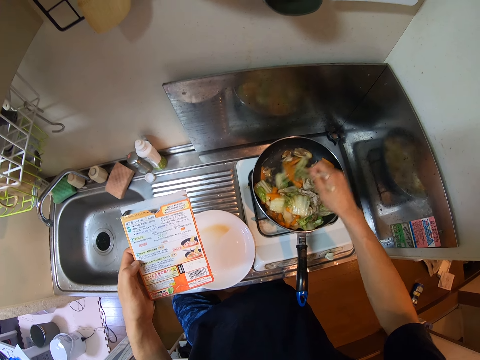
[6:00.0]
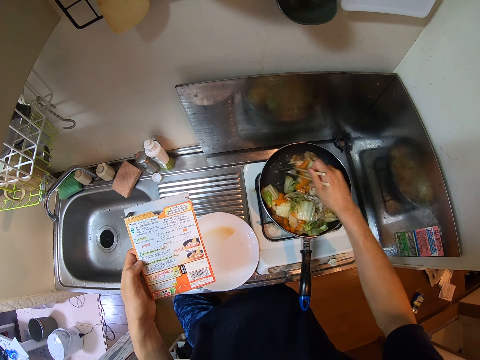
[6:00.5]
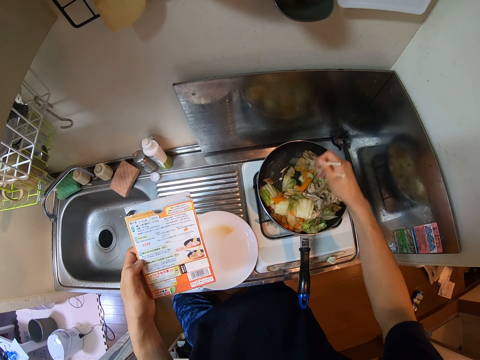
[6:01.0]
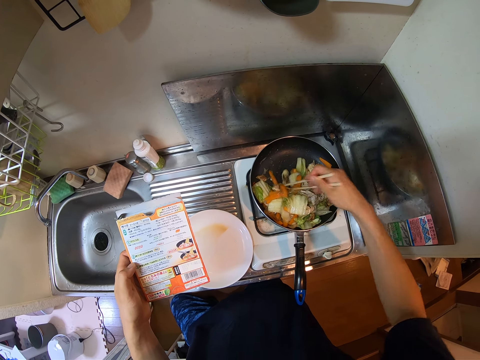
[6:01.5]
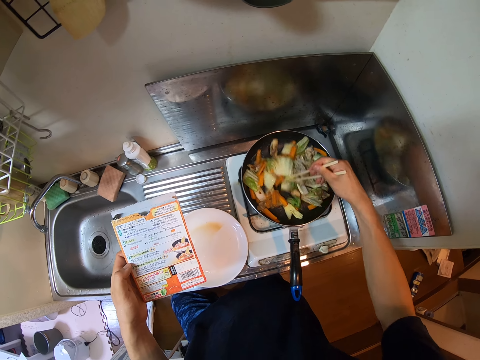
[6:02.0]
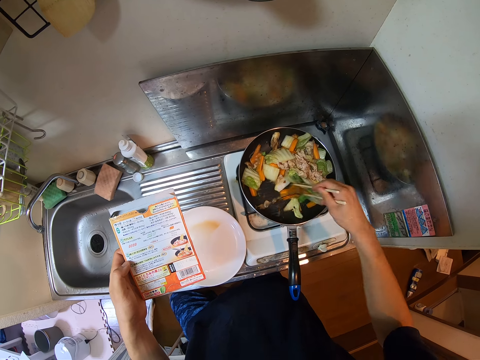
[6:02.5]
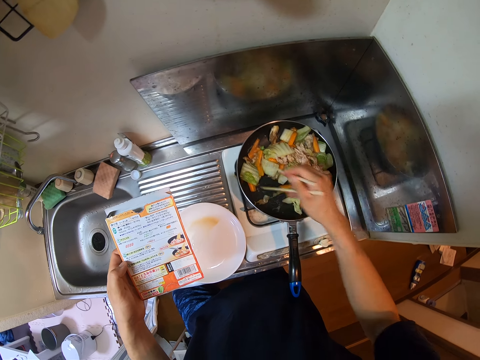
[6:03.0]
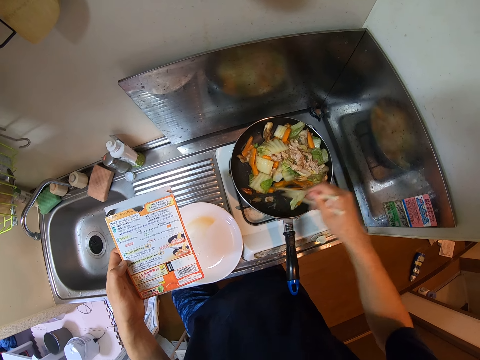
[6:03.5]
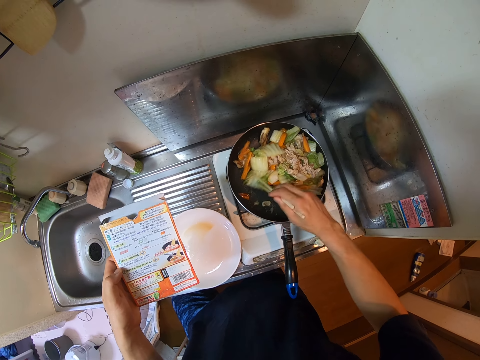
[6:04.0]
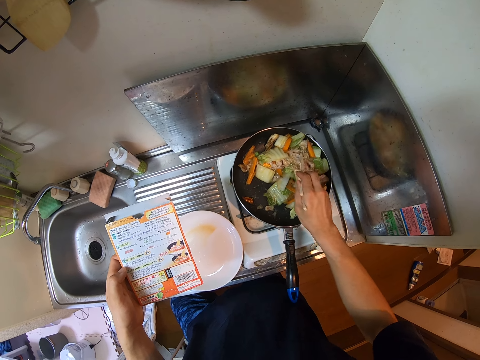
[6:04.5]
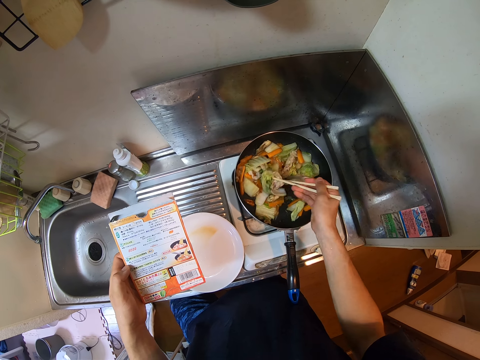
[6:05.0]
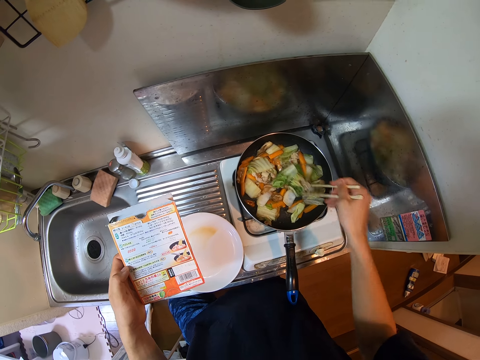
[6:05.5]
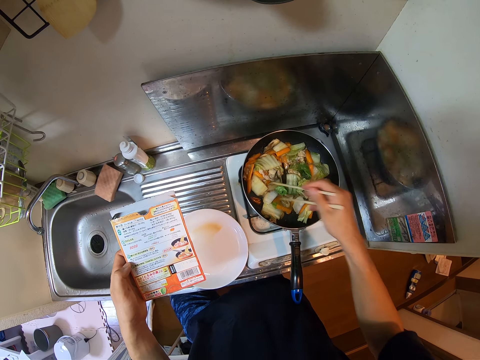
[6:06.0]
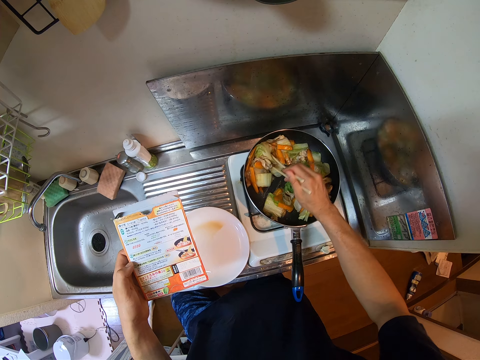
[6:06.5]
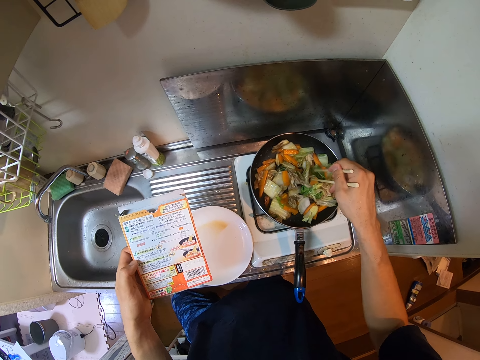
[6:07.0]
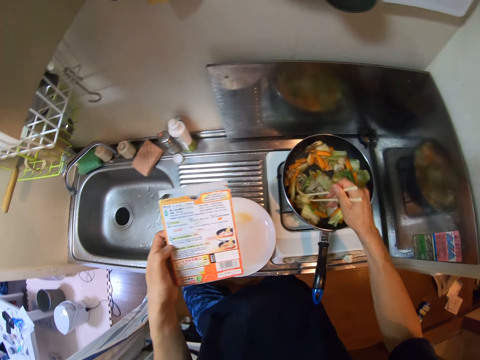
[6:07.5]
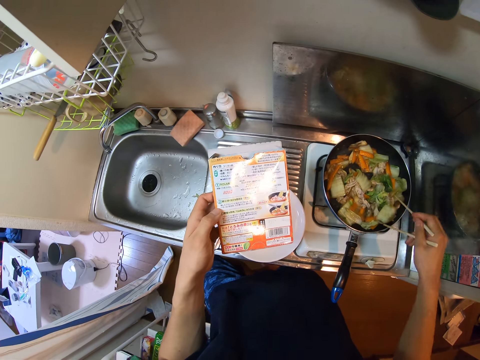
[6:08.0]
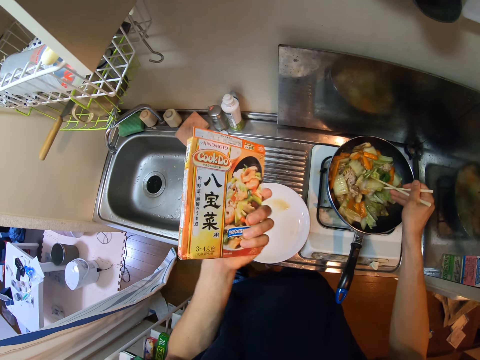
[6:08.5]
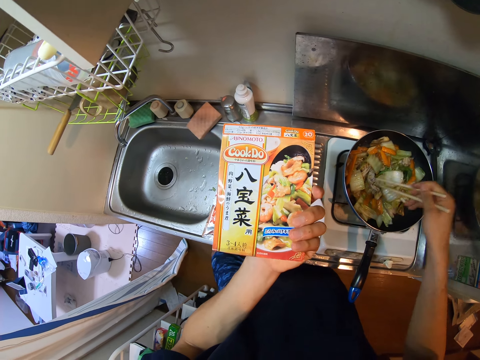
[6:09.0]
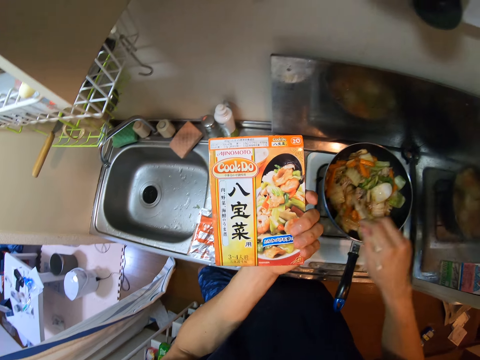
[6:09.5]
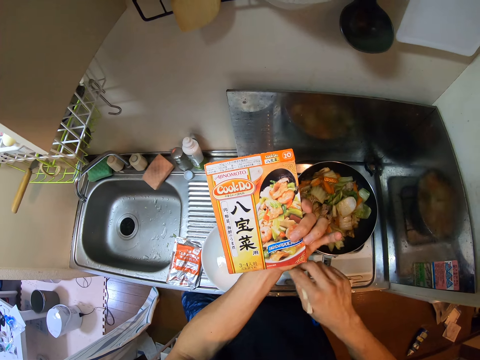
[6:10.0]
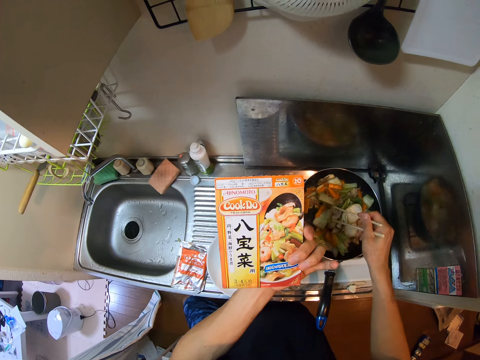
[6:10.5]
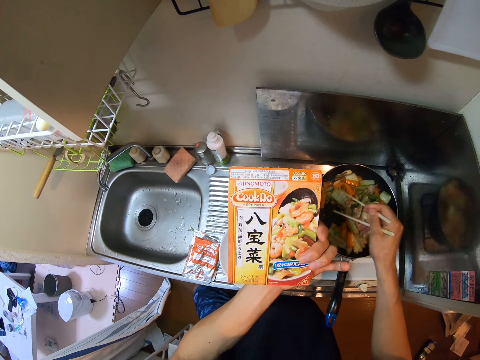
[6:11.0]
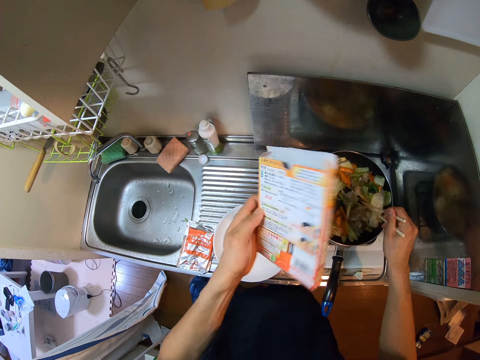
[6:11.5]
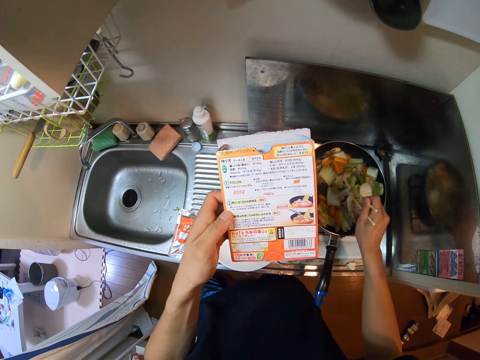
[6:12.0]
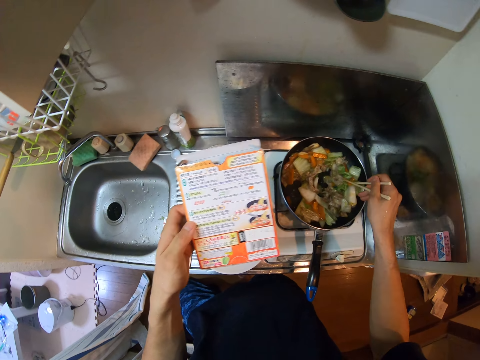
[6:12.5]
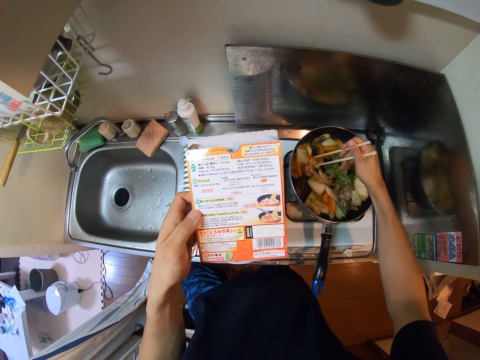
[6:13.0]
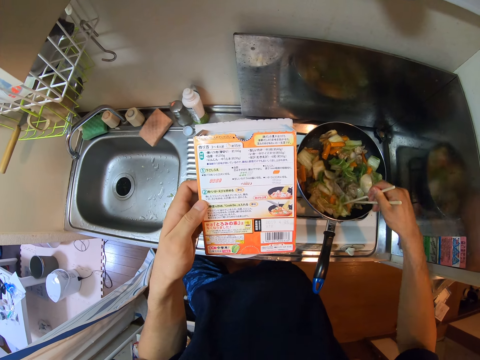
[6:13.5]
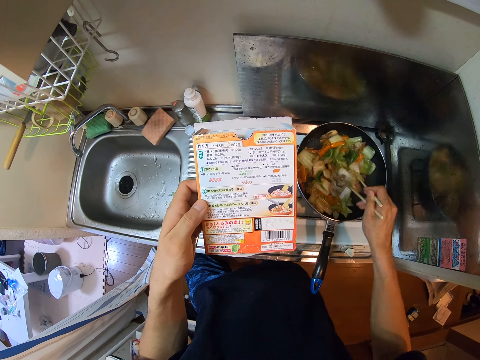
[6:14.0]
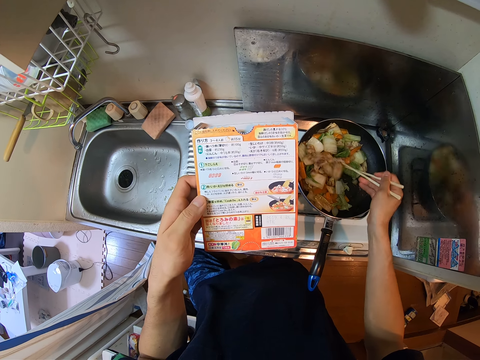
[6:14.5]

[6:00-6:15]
The camera wearer turns the box. They stir the food, read the box, stir the food, turn the box, read the box and stir the food.

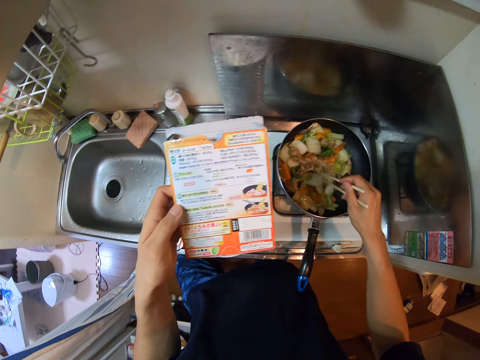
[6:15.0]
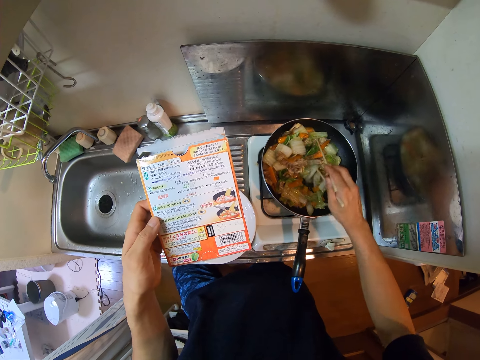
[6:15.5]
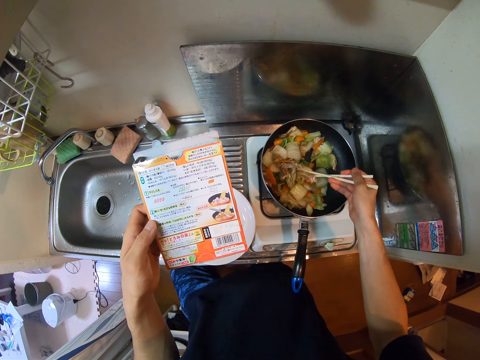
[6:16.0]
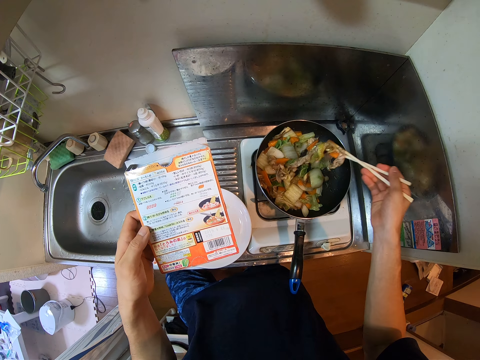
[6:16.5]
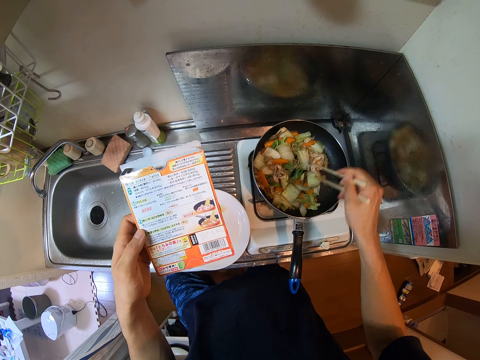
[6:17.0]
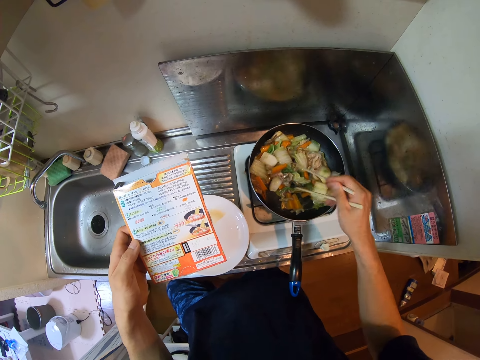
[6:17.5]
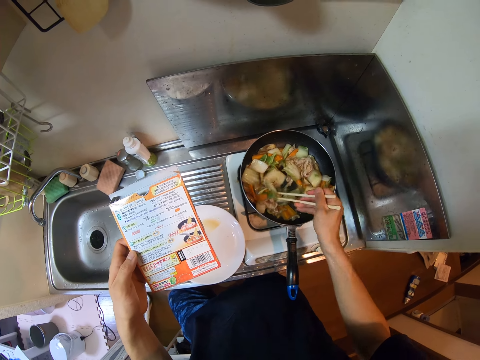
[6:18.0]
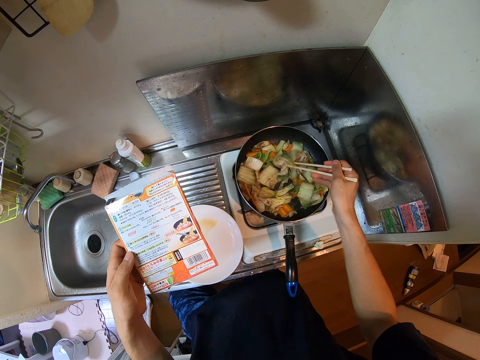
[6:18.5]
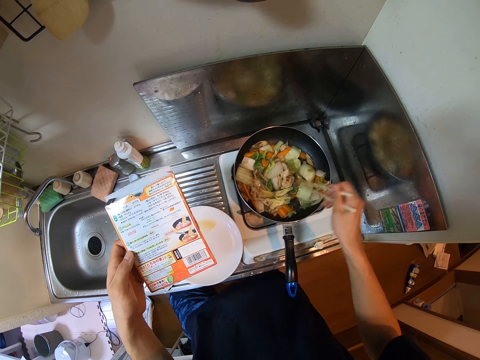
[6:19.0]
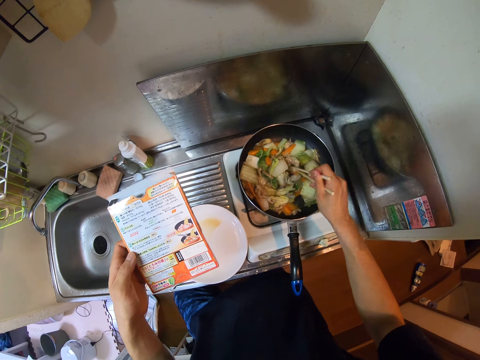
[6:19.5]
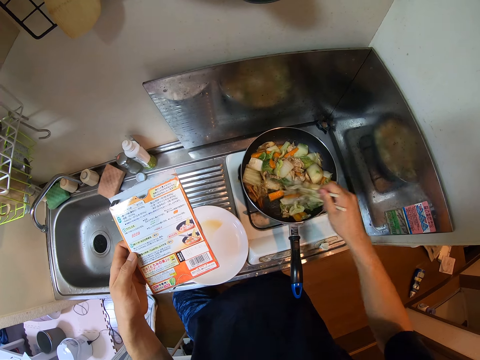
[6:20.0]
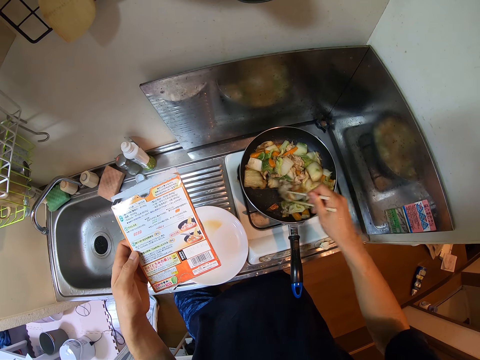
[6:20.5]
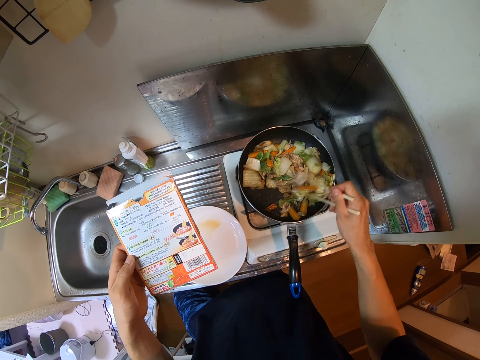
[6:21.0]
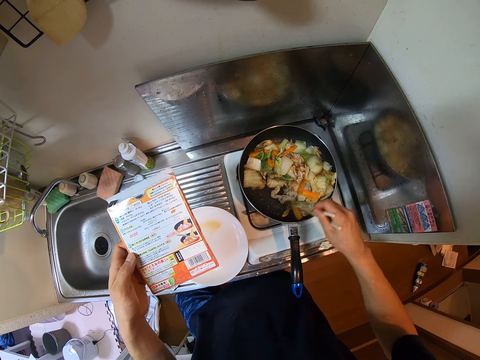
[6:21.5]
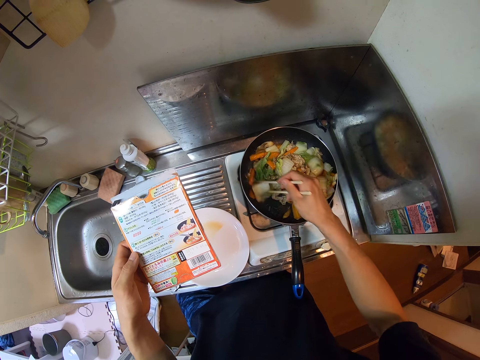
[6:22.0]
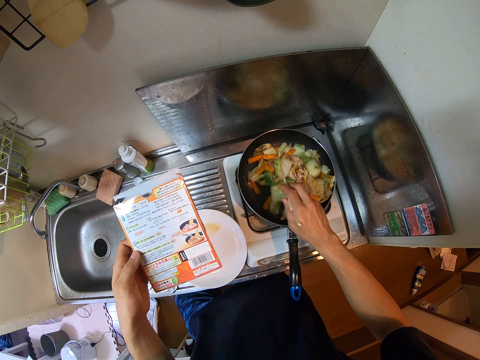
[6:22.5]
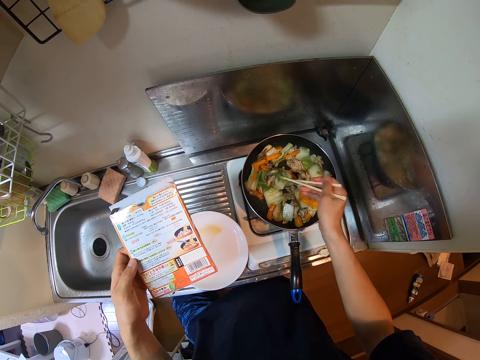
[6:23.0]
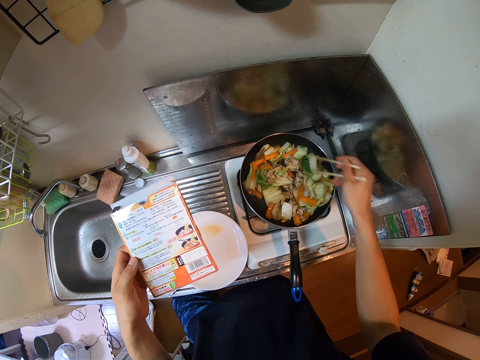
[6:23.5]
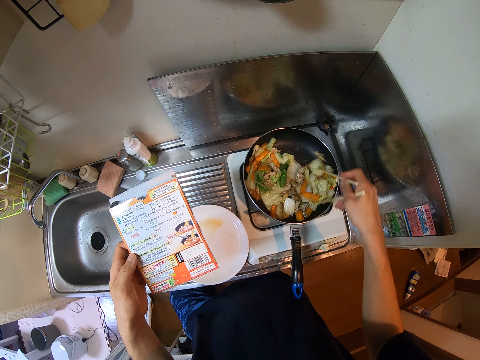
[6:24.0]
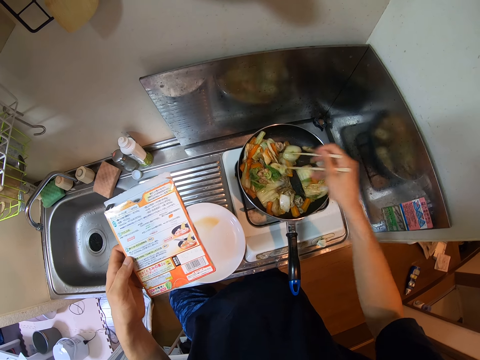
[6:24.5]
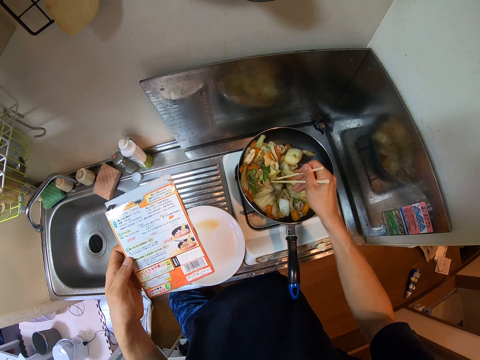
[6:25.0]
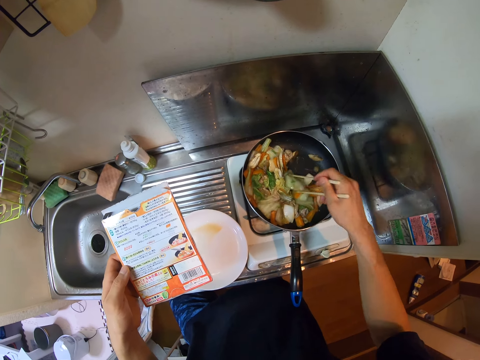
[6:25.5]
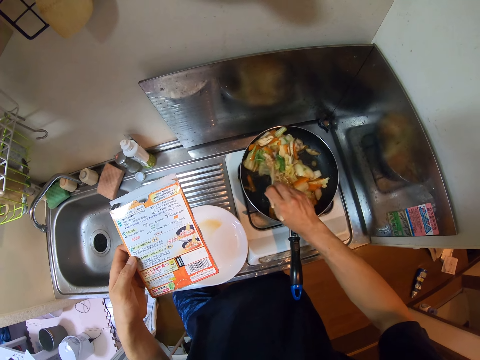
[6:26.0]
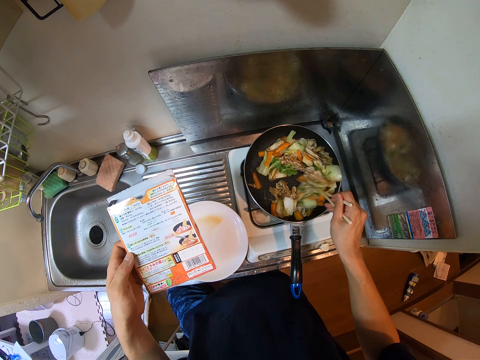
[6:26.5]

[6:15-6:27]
The camera wearer reads the box. They stir the food.
